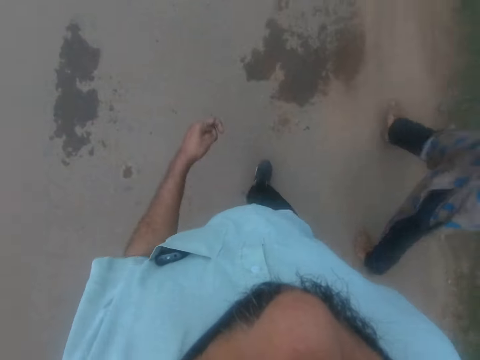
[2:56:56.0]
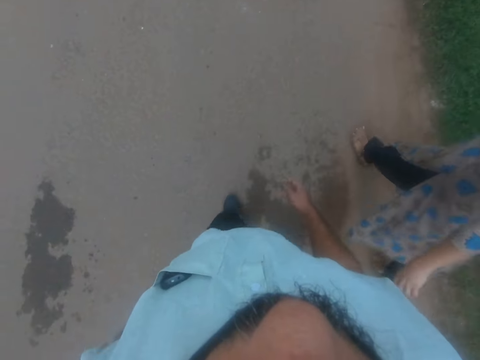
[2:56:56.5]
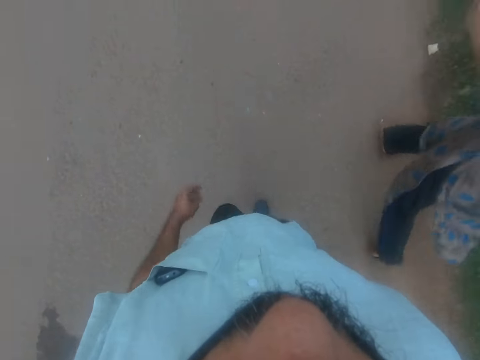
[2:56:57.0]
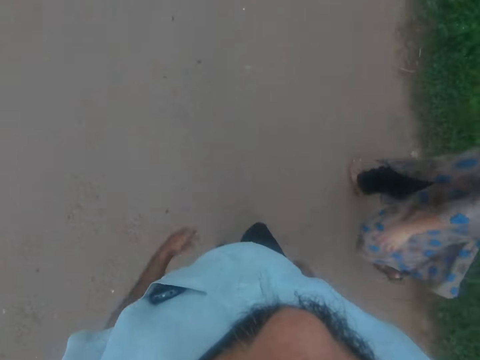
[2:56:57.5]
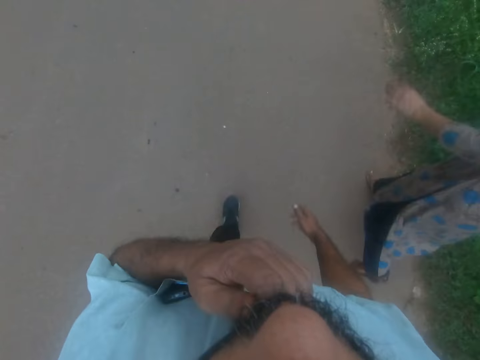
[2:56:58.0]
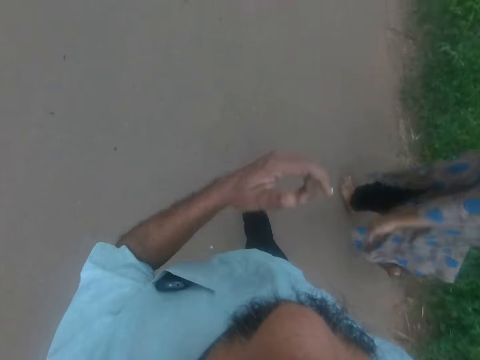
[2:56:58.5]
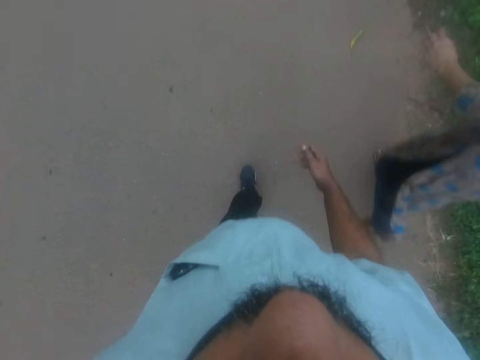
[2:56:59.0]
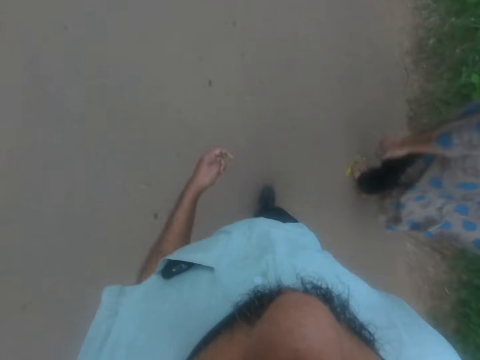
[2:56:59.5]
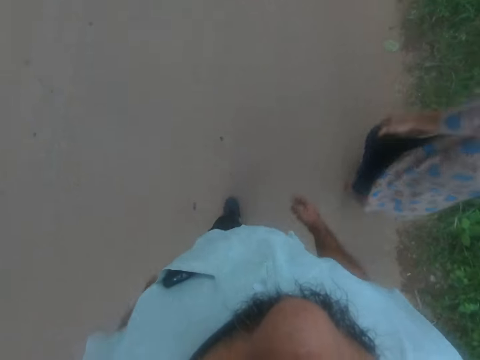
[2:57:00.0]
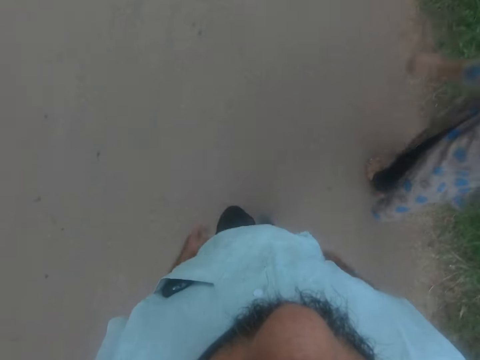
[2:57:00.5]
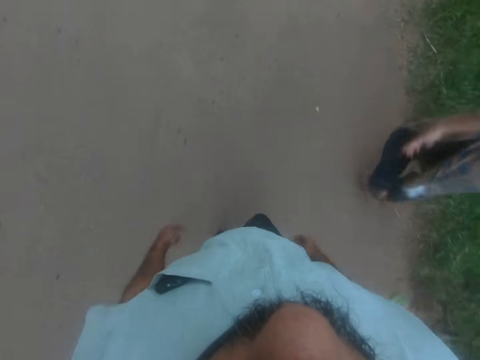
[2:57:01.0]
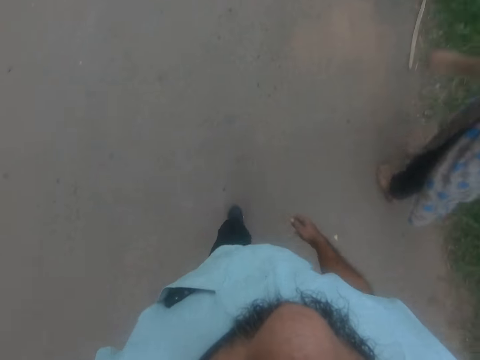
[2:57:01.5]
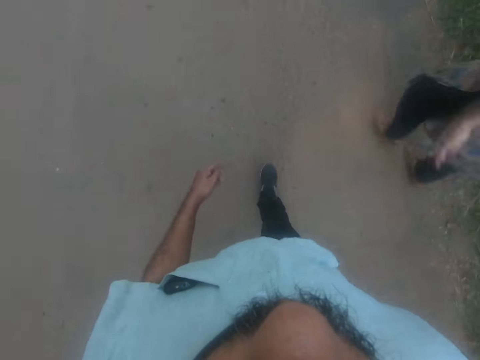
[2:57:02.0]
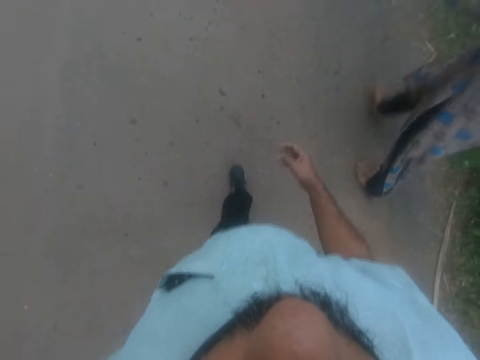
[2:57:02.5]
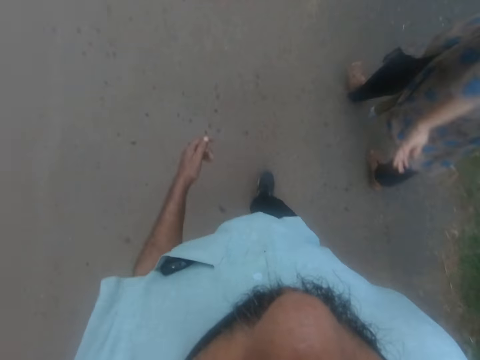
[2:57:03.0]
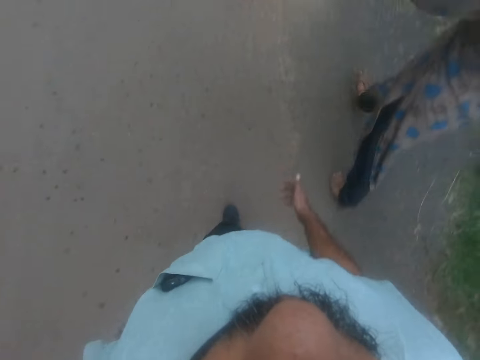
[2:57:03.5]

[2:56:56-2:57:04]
The camera wearer touches his beard with his left hand. He walks on the road with a person.

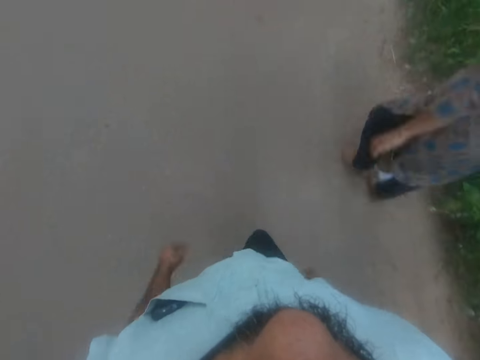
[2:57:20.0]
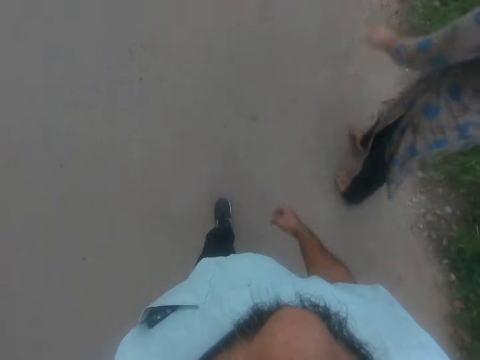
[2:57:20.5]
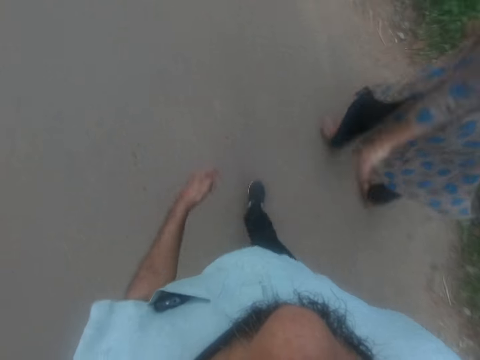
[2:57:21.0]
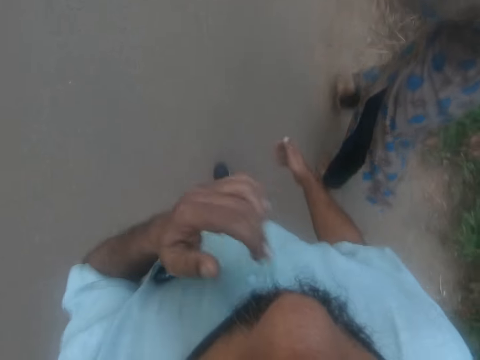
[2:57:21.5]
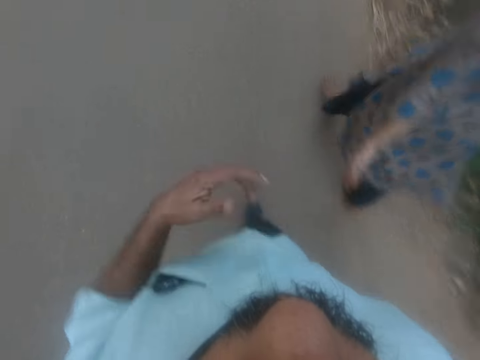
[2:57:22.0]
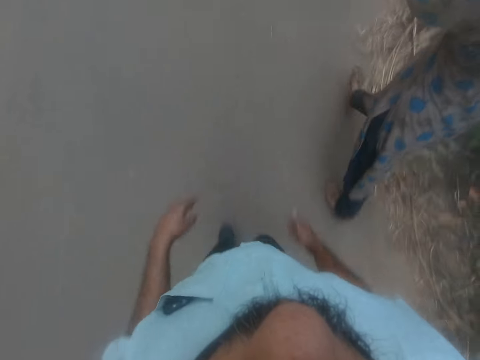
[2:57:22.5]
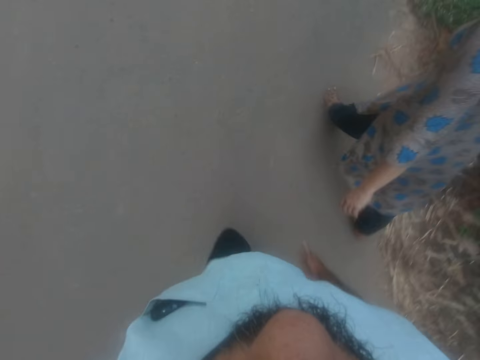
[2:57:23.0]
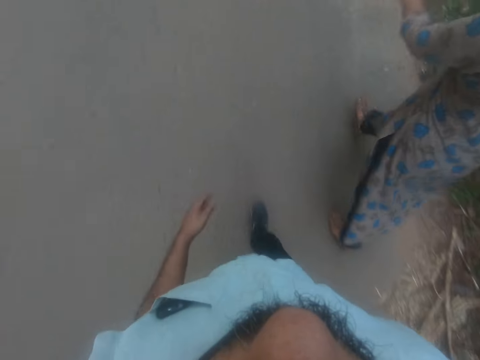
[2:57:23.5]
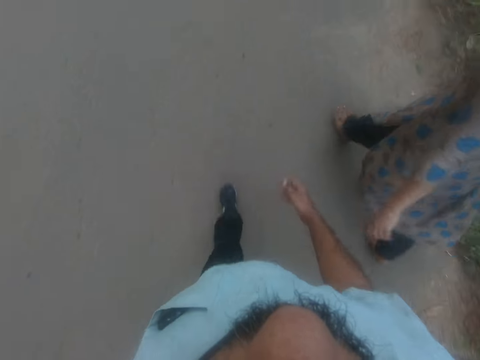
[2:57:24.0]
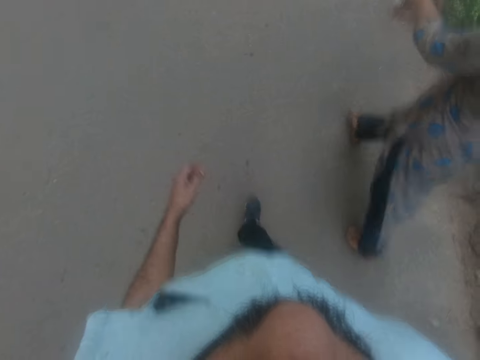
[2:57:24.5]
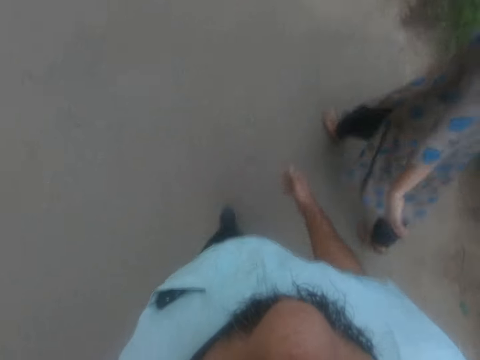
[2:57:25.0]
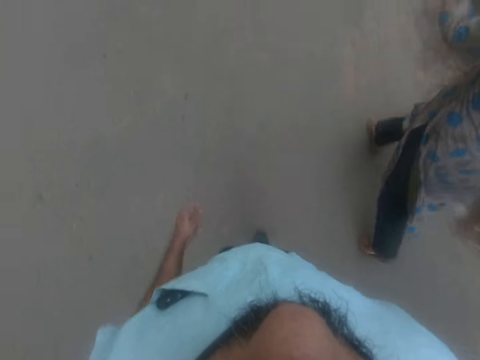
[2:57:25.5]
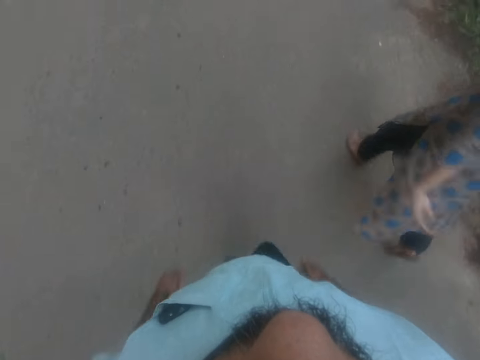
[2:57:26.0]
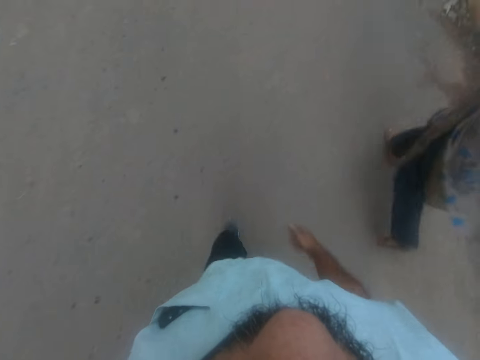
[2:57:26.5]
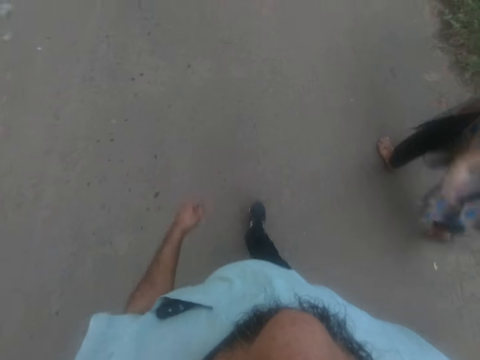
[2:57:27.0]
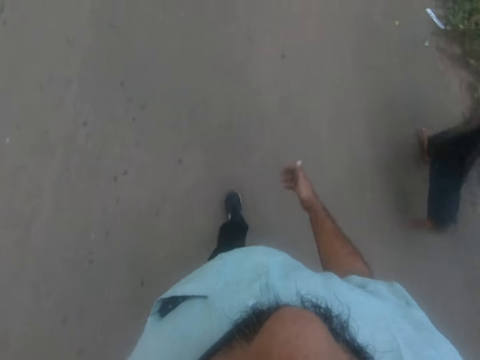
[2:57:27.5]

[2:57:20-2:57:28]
The camera wearer touches his beard with his left hand. He interacts with a woman. He walks on the road with the woman.

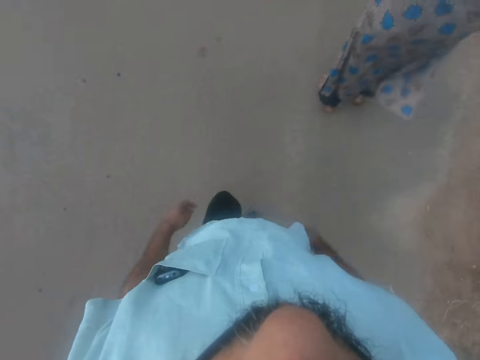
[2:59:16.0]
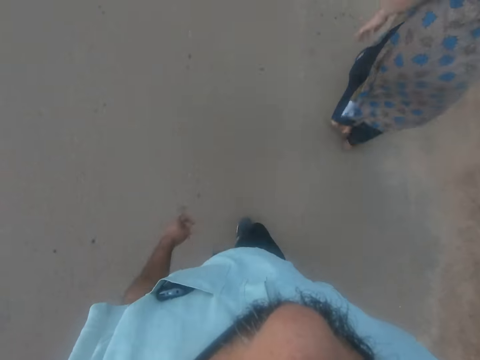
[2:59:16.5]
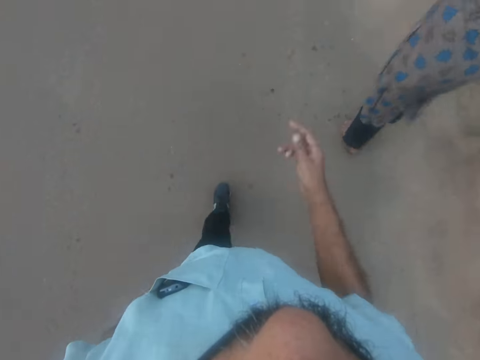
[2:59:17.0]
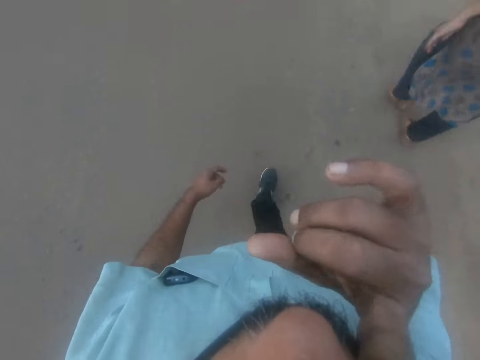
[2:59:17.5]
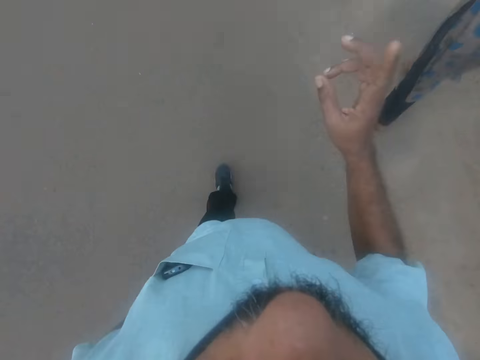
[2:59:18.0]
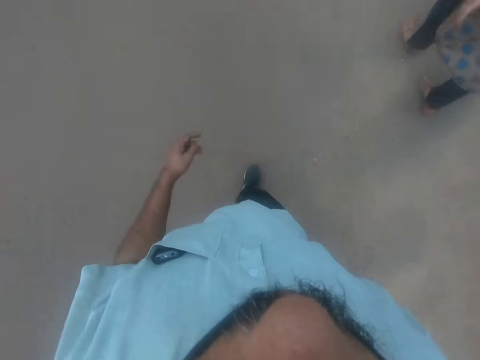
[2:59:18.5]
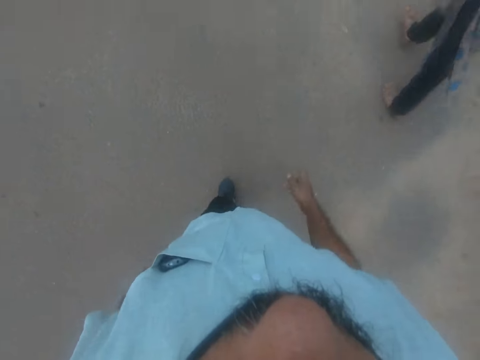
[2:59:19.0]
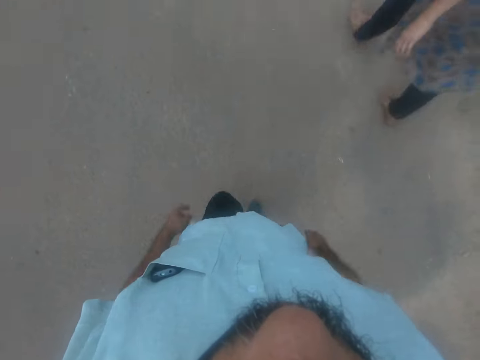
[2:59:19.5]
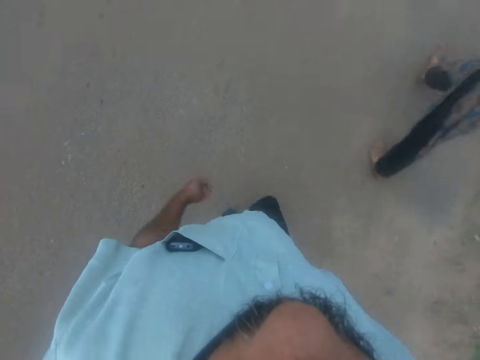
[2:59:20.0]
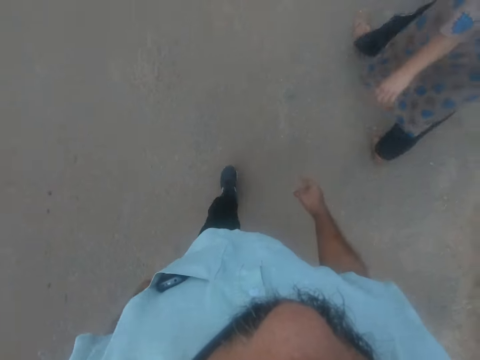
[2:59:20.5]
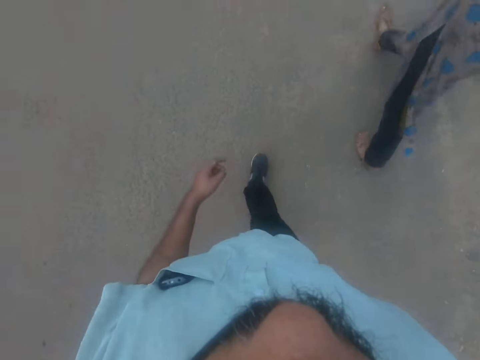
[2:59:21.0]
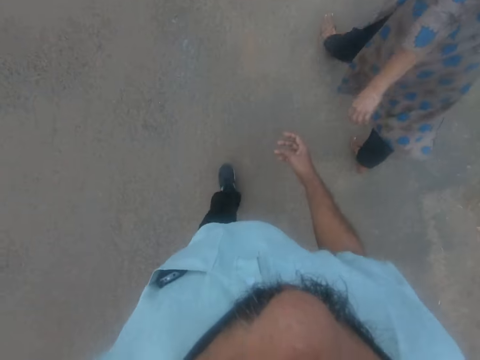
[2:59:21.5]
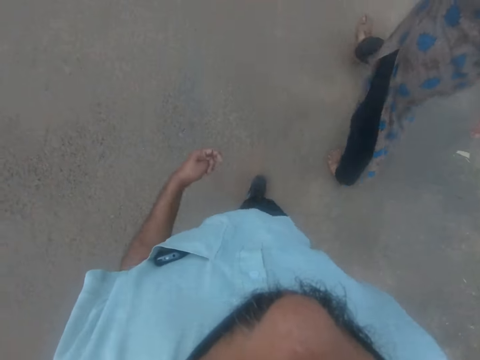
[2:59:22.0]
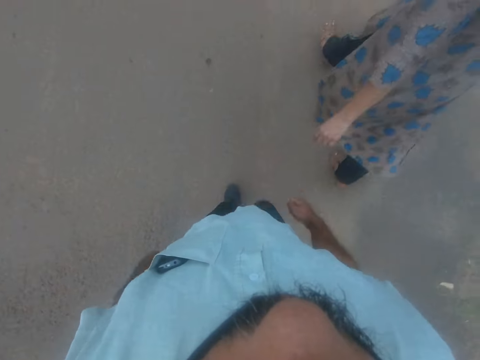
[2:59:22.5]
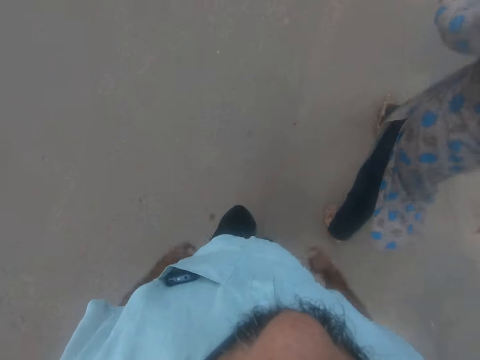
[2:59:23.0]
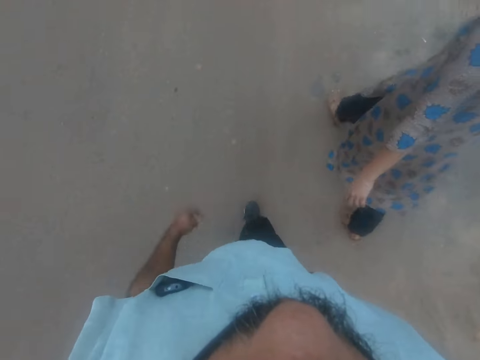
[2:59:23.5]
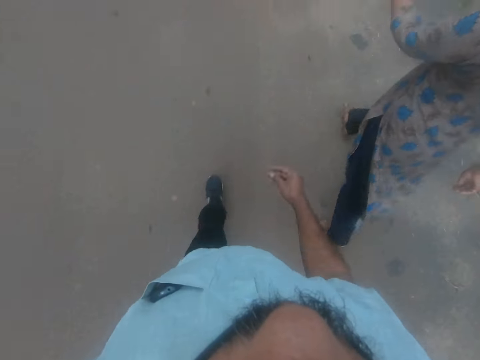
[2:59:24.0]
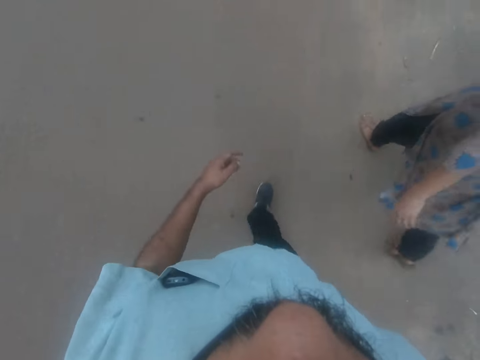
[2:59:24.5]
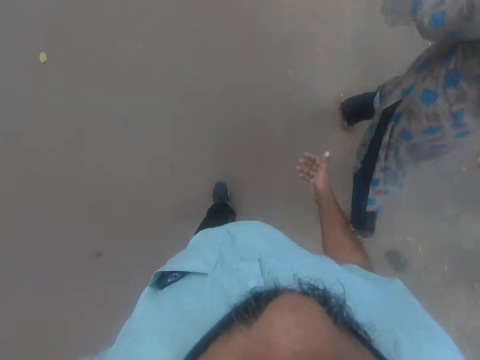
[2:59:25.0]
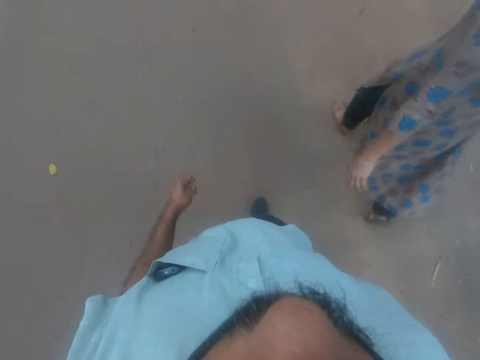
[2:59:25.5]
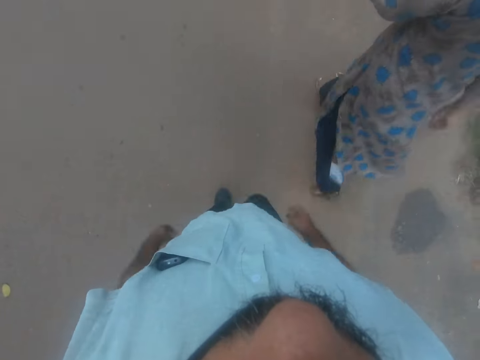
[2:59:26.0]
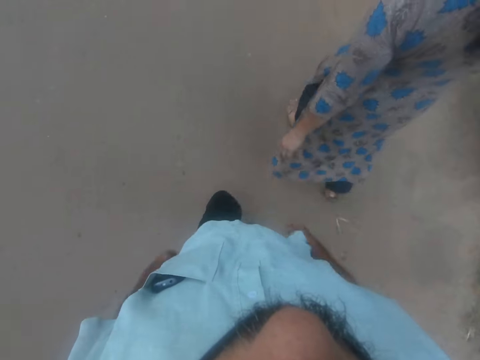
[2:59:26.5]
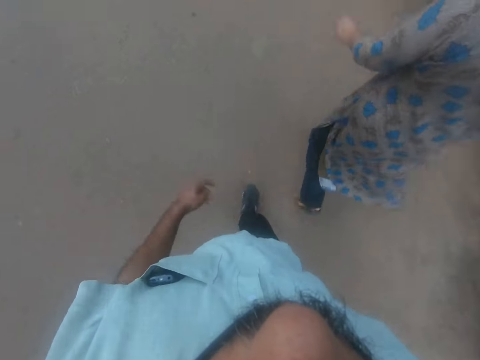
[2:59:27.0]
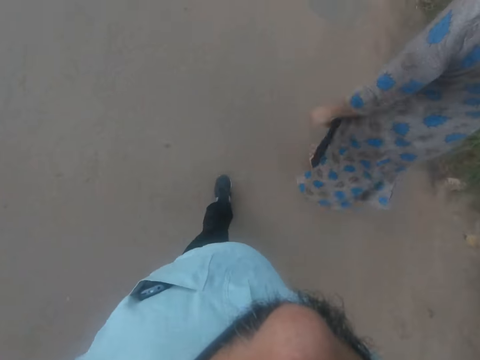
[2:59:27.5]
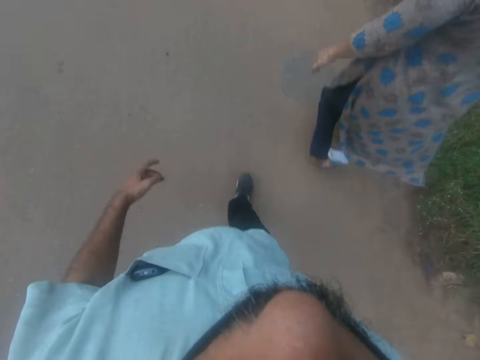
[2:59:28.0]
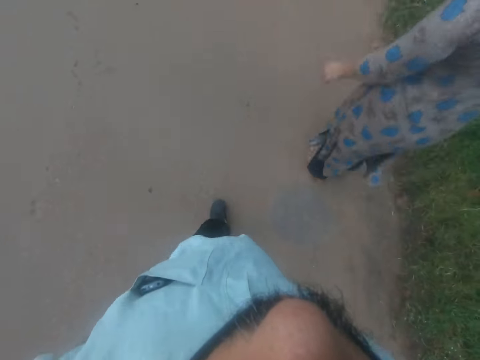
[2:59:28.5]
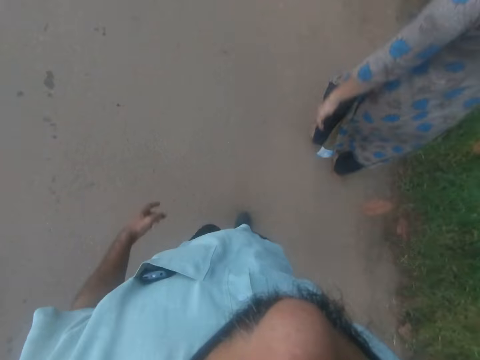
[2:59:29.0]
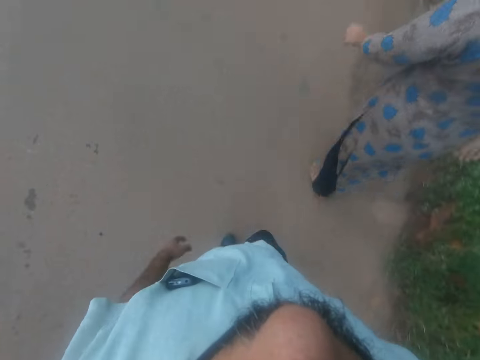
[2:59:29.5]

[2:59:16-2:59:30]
The camera wearer touches his face with his right hand. He scratches the nose with his finger. He walks on the road with a person.
